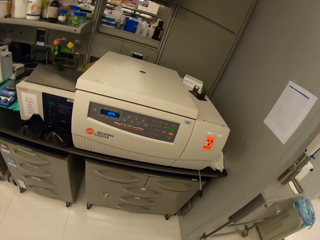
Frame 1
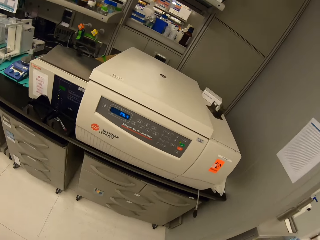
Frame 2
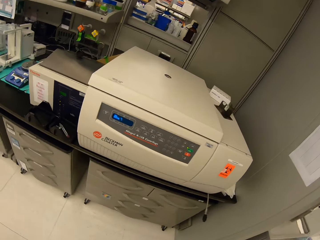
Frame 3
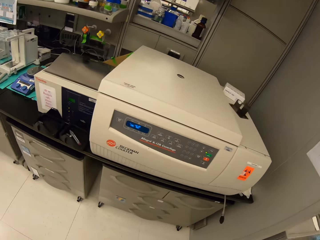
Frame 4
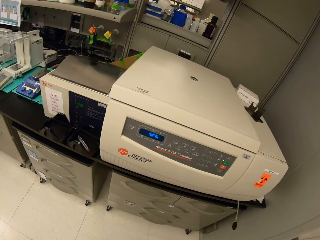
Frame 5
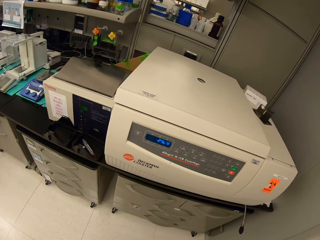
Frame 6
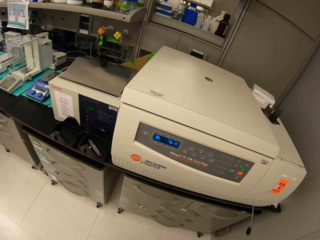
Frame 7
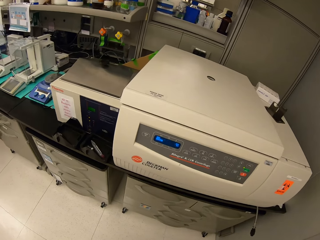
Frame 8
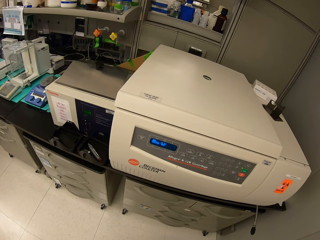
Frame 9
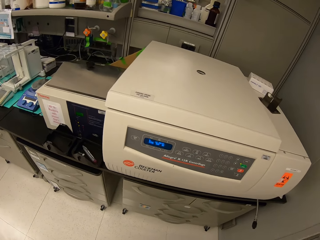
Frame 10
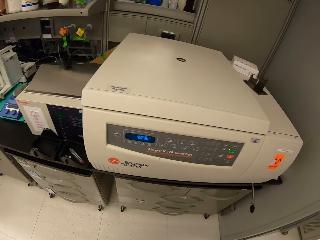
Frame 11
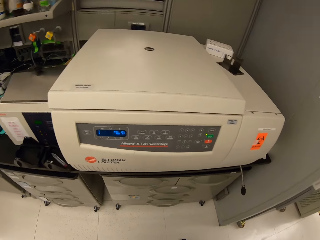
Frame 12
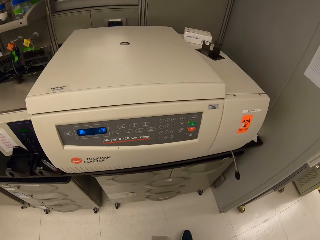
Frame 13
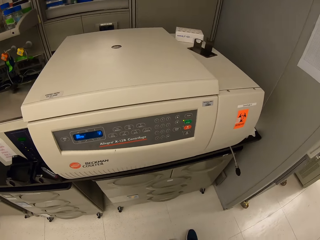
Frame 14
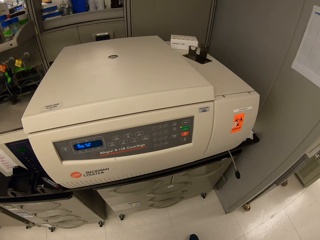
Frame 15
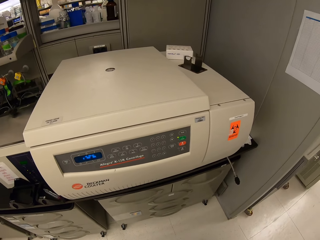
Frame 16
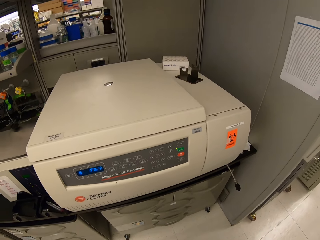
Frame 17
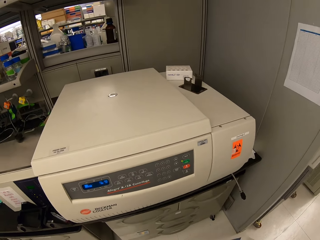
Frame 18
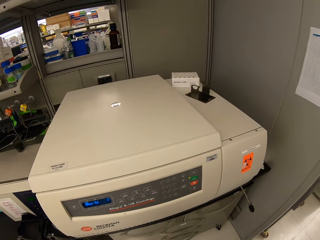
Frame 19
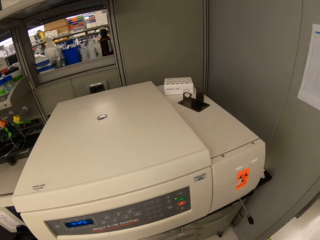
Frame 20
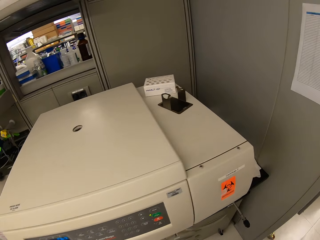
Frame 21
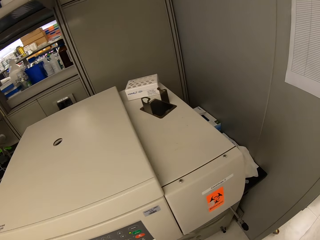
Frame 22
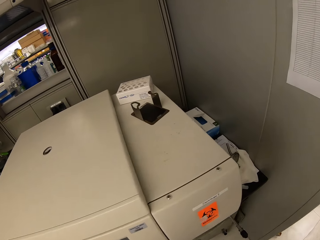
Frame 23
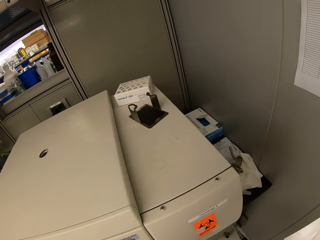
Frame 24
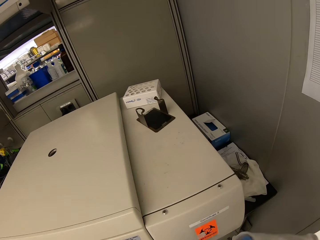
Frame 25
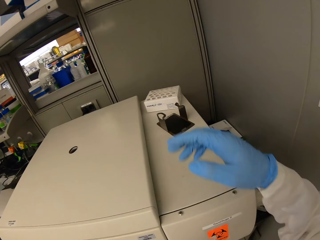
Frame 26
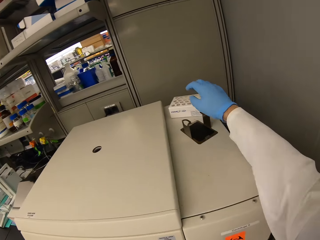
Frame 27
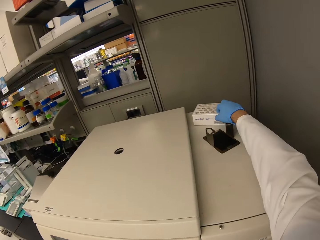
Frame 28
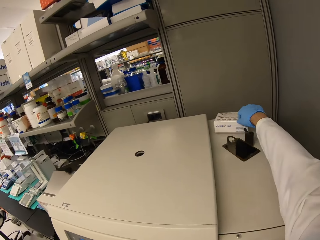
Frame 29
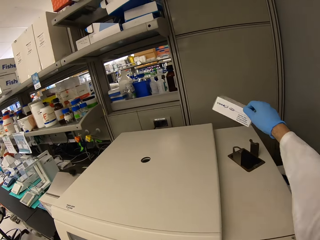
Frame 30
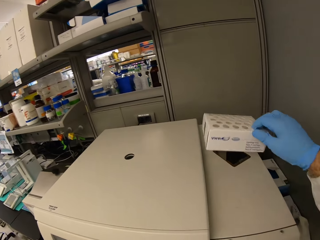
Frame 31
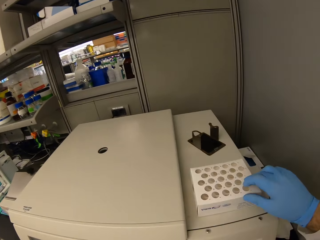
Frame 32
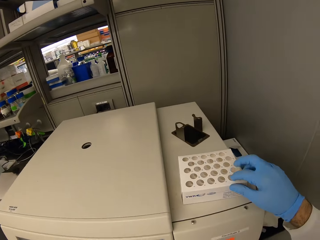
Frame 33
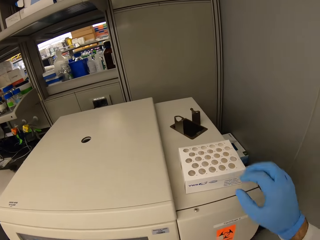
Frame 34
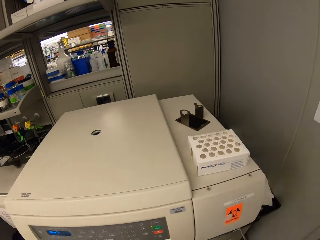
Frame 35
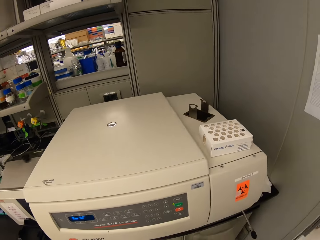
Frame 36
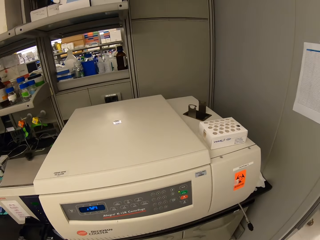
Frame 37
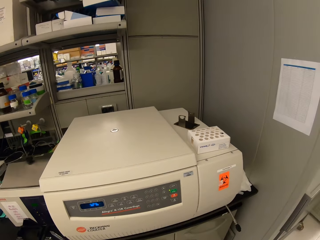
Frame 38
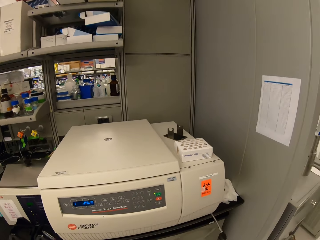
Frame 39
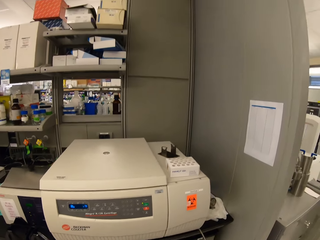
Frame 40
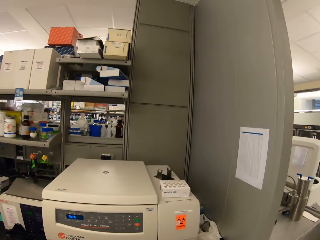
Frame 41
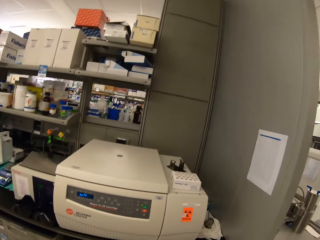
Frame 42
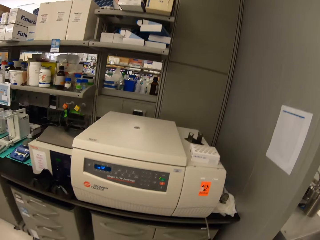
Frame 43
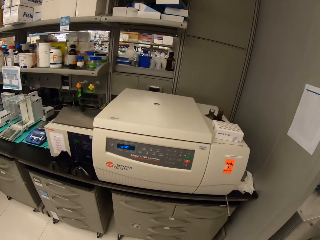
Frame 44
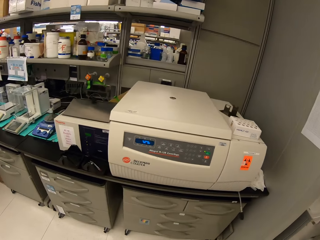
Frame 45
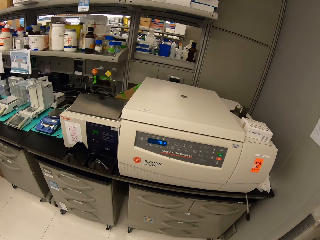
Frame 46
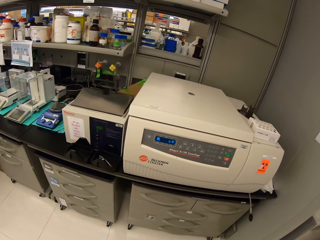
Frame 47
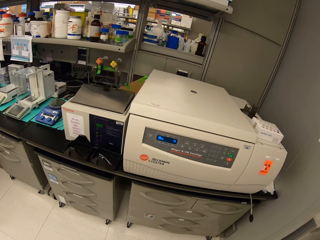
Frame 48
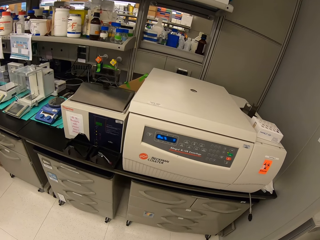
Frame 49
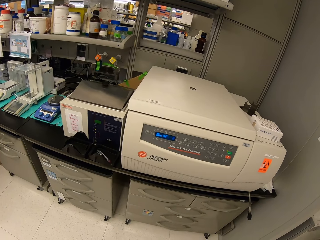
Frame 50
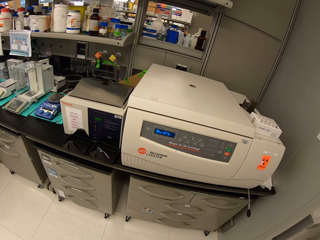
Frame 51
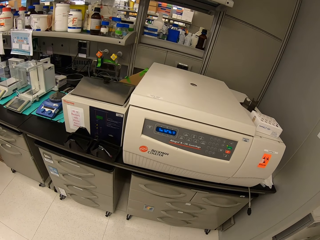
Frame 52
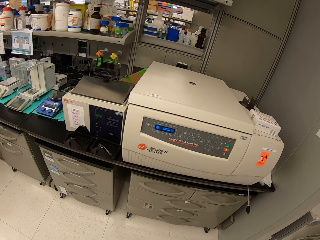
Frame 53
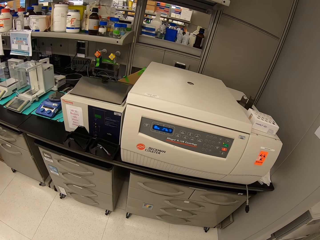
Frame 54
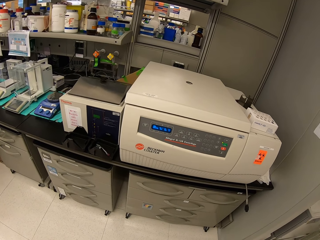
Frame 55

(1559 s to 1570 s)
The camera wearer stands next to the centrifuge. They look at the centrifuge. They pick up a box on top of the centrifuge and place the box on top of the centrifuge.

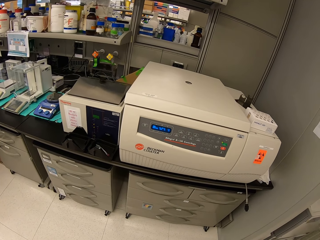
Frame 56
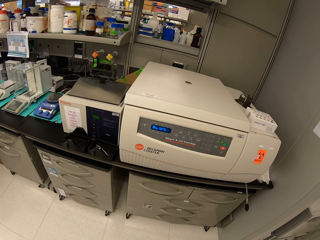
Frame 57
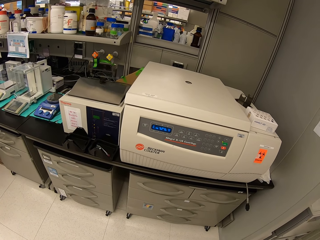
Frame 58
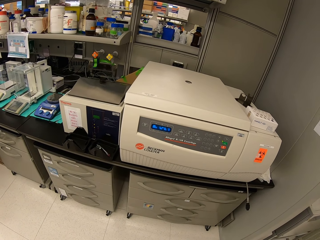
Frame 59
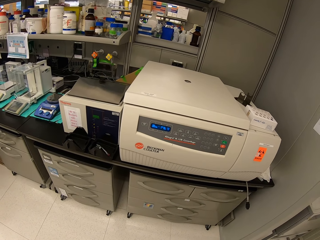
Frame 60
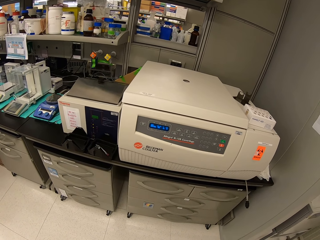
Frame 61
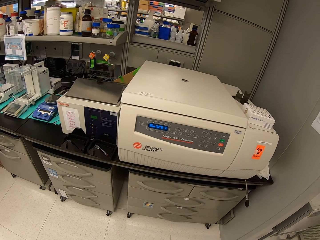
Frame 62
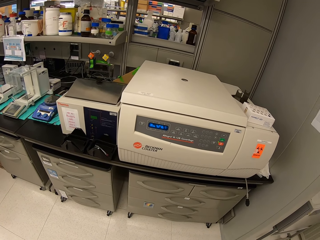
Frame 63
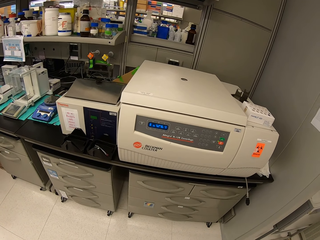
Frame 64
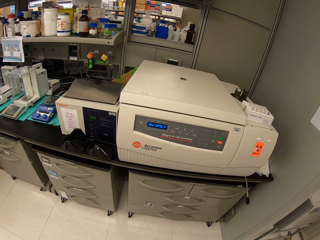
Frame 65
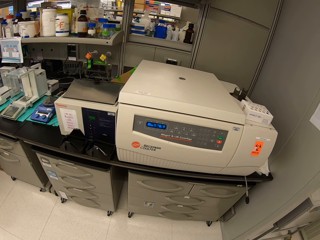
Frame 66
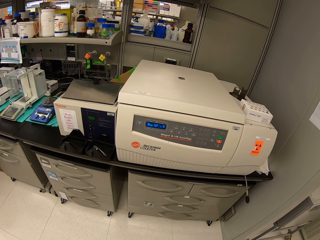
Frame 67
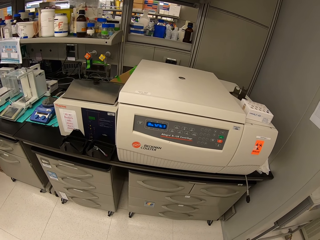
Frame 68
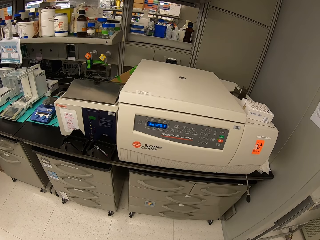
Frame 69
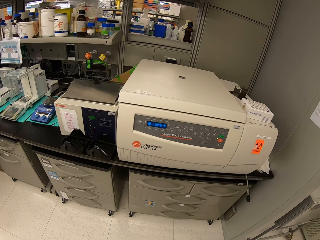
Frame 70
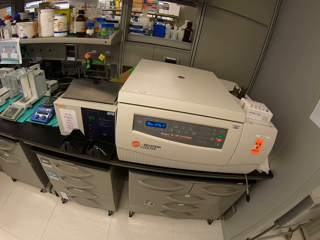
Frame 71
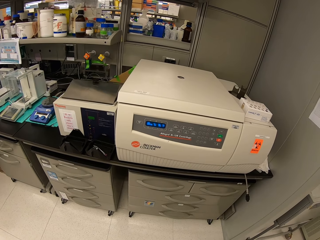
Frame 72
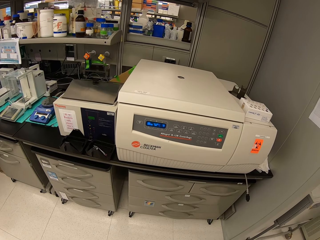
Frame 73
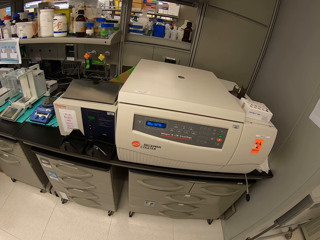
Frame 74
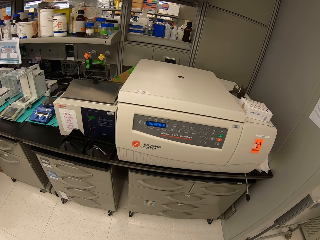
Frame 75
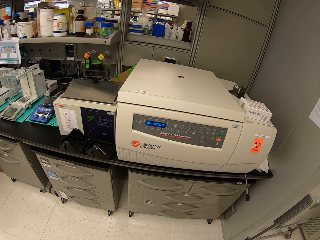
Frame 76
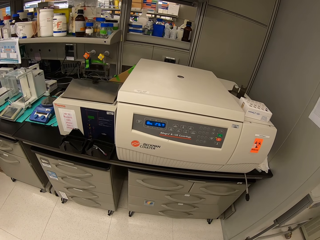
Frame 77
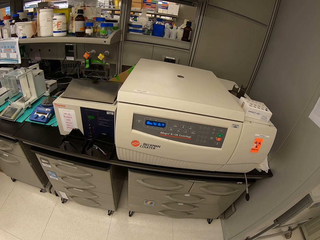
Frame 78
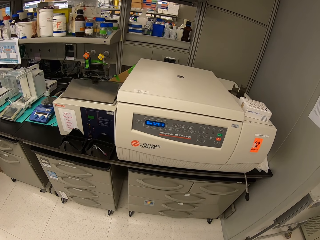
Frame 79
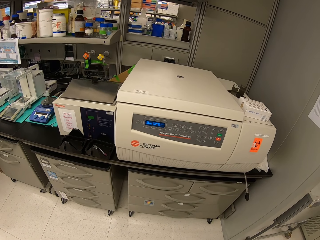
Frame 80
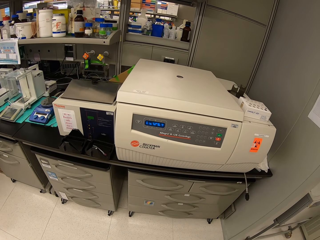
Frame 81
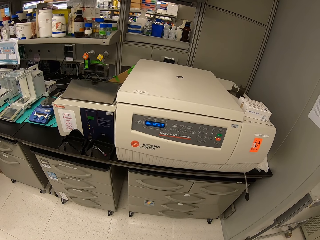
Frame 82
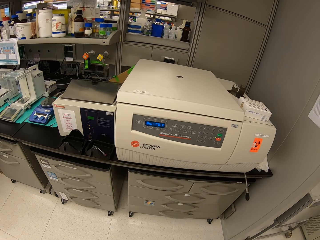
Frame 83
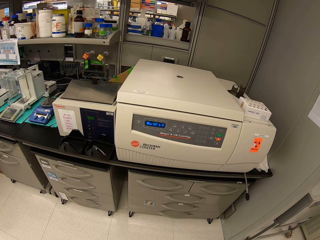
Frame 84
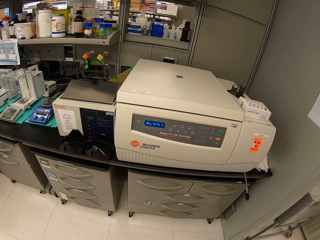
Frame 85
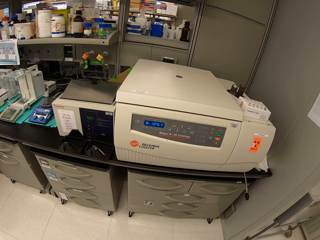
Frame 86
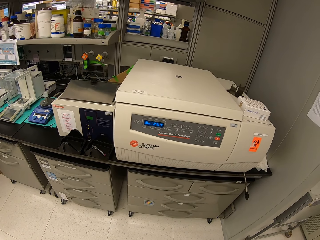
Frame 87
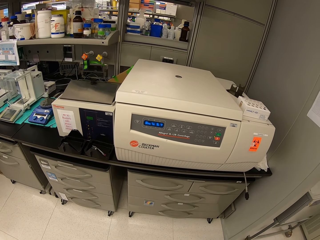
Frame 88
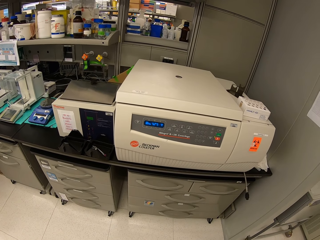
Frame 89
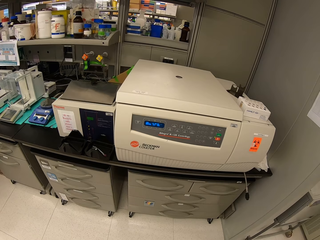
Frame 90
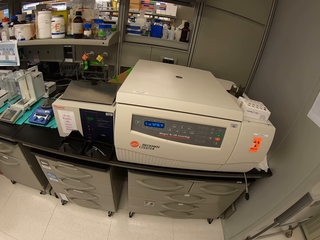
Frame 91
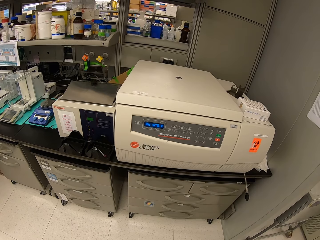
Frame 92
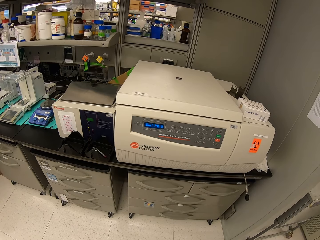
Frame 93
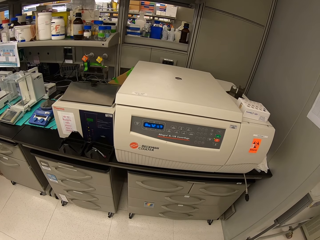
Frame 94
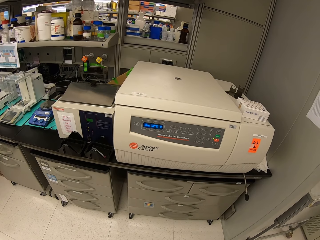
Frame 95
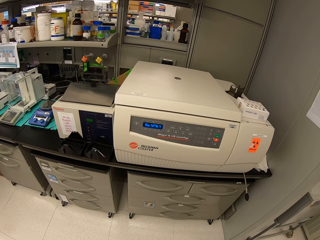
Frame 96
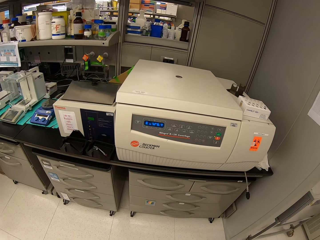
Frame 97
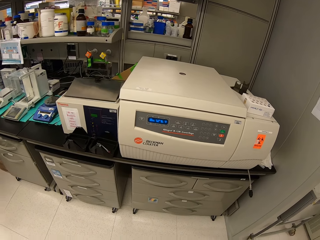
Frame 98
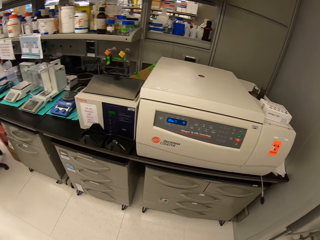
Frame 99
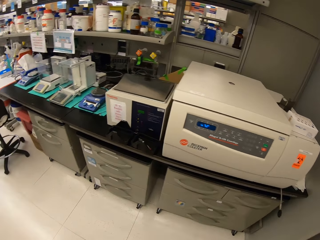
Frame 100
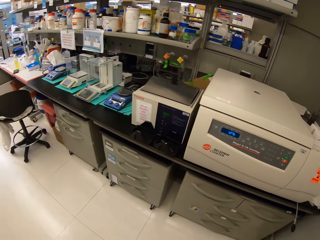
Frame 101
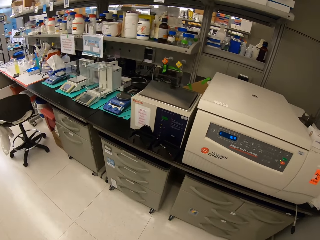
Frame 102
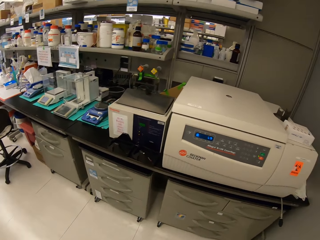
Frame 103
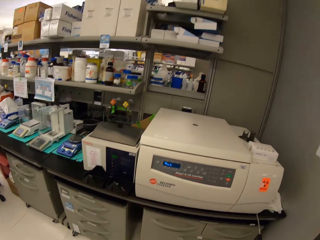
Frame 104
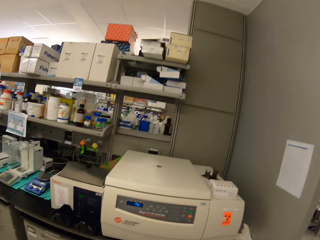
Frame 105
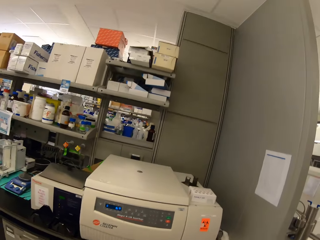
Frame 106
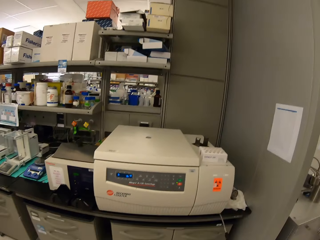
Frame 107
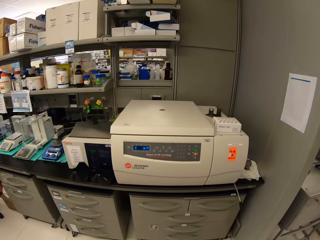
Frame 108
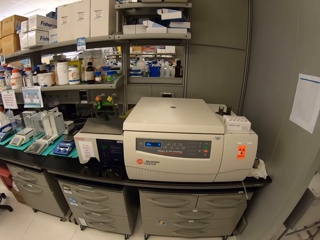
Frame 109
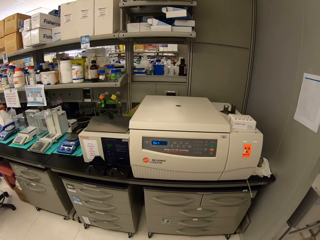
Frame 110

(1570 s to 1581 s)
The camera wearer looks at the centrifuge.
